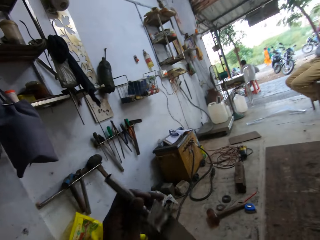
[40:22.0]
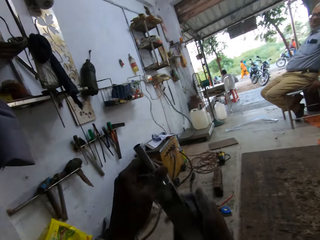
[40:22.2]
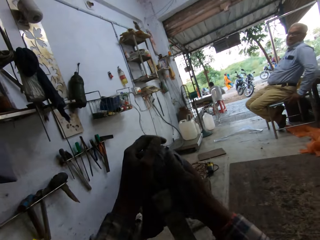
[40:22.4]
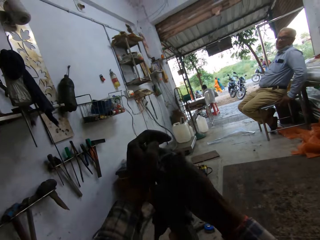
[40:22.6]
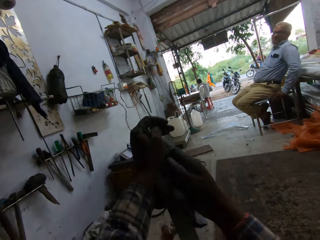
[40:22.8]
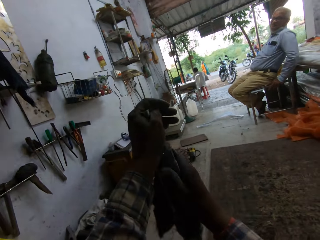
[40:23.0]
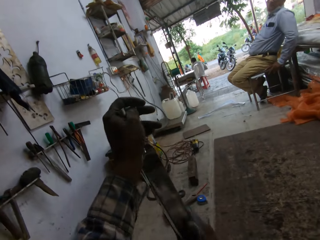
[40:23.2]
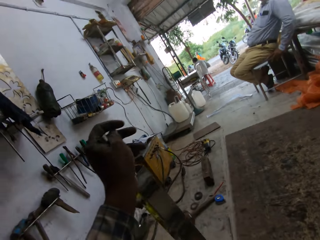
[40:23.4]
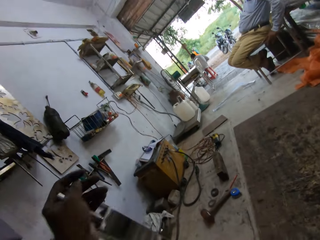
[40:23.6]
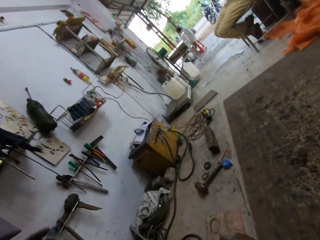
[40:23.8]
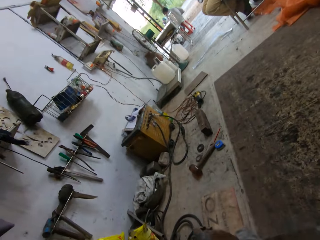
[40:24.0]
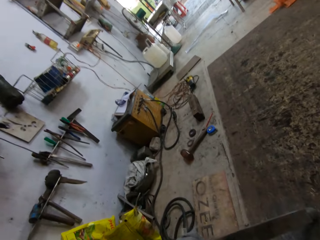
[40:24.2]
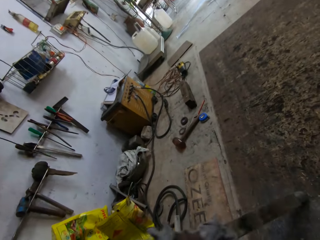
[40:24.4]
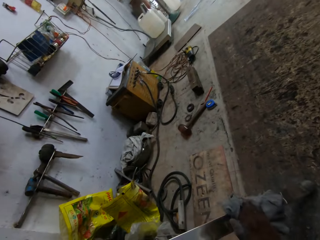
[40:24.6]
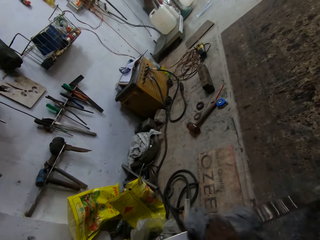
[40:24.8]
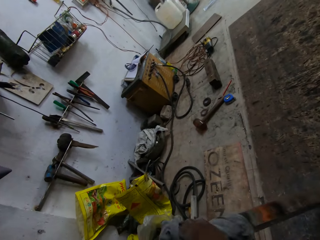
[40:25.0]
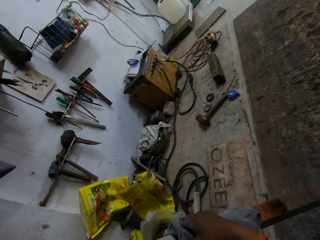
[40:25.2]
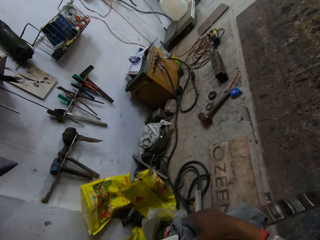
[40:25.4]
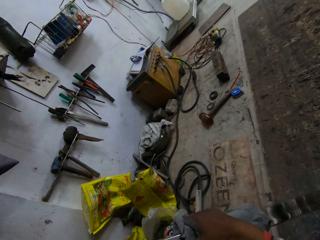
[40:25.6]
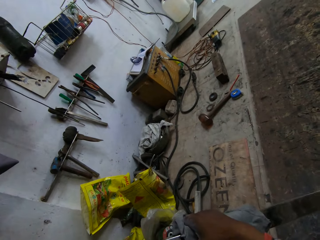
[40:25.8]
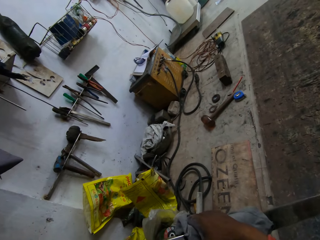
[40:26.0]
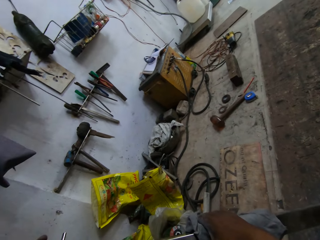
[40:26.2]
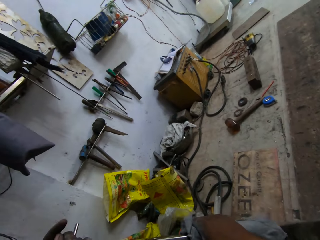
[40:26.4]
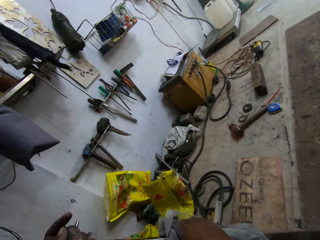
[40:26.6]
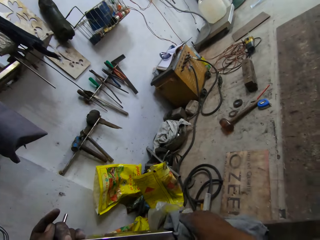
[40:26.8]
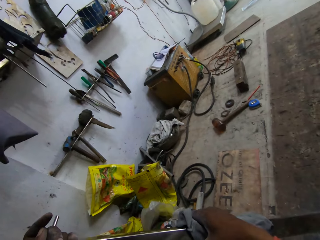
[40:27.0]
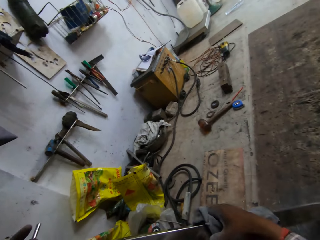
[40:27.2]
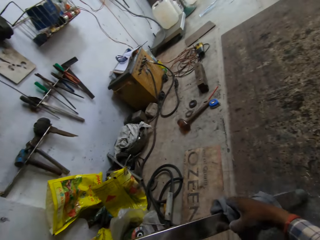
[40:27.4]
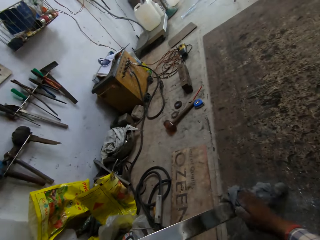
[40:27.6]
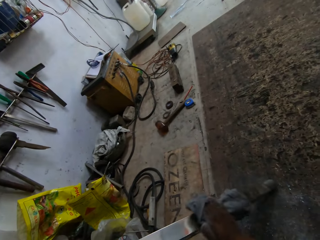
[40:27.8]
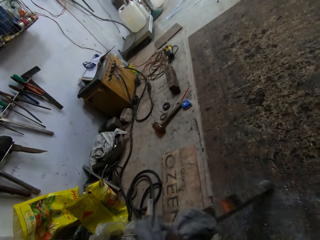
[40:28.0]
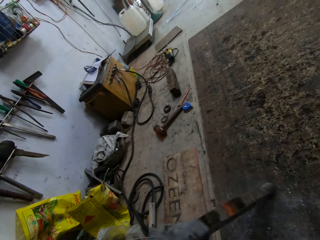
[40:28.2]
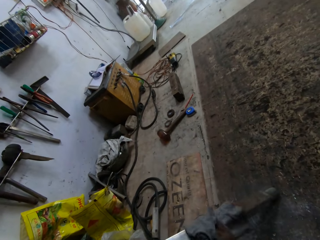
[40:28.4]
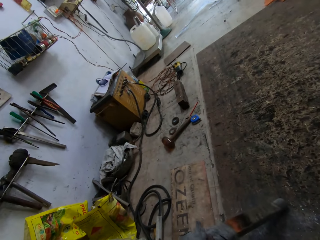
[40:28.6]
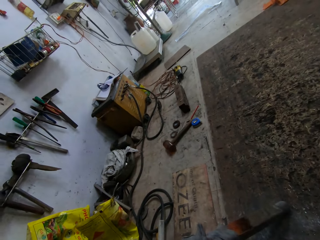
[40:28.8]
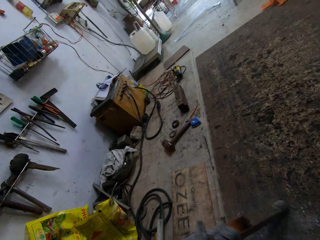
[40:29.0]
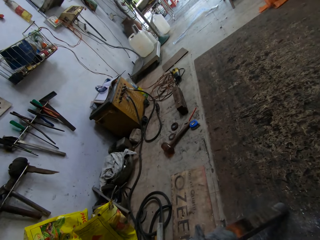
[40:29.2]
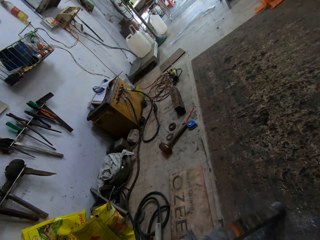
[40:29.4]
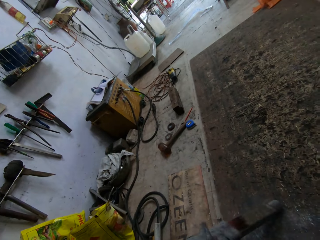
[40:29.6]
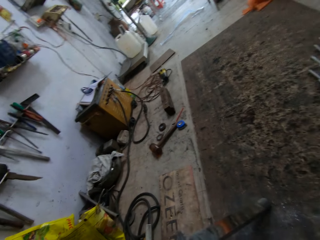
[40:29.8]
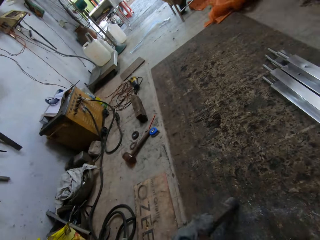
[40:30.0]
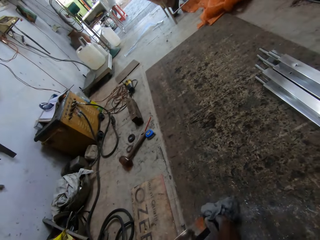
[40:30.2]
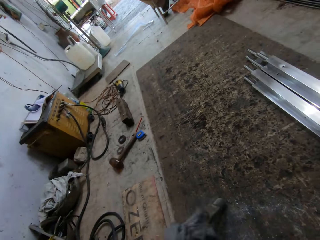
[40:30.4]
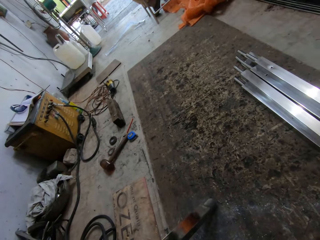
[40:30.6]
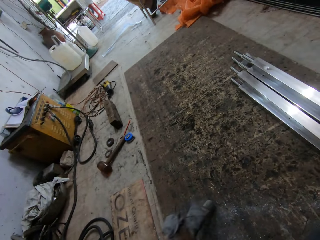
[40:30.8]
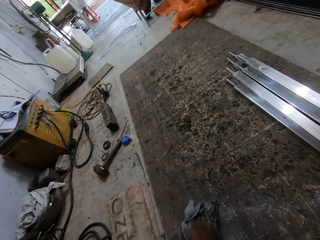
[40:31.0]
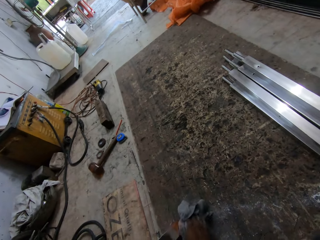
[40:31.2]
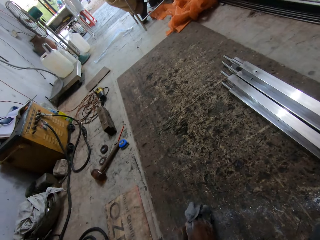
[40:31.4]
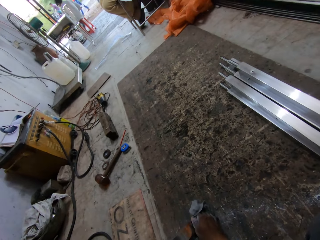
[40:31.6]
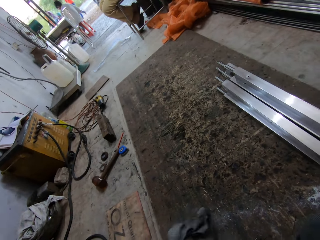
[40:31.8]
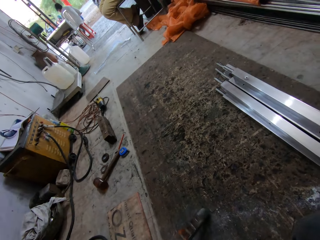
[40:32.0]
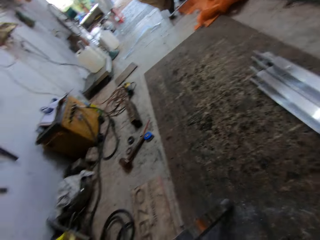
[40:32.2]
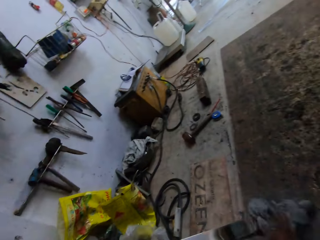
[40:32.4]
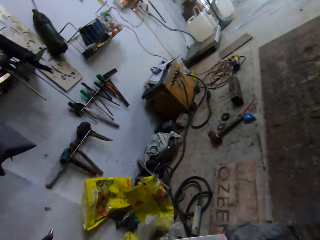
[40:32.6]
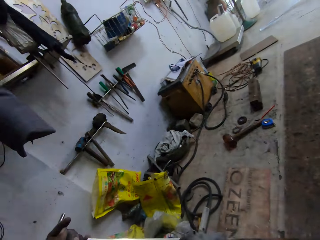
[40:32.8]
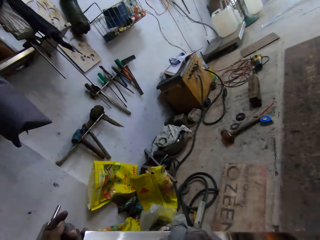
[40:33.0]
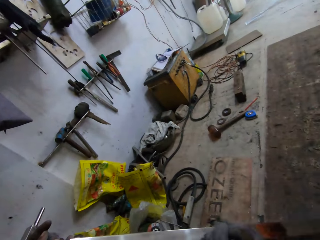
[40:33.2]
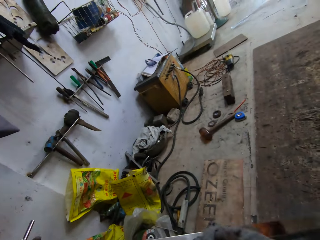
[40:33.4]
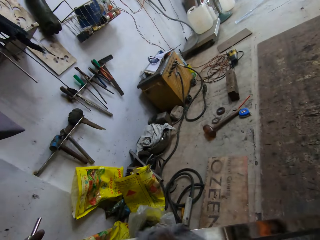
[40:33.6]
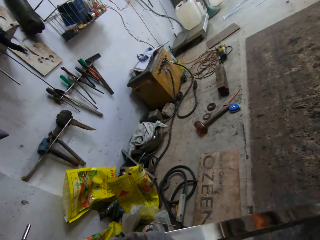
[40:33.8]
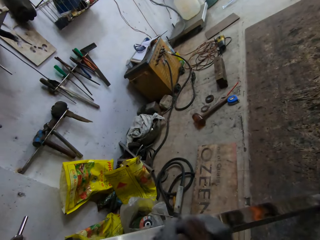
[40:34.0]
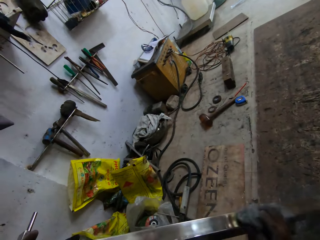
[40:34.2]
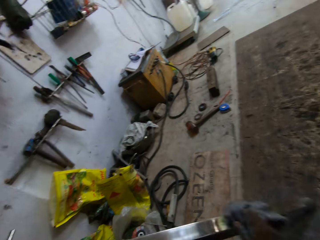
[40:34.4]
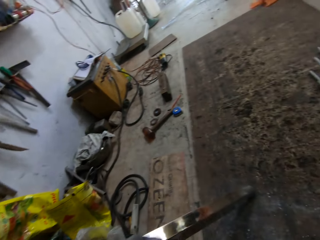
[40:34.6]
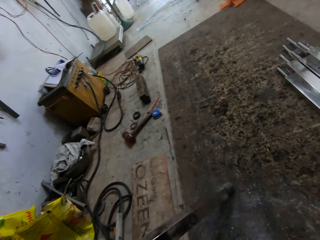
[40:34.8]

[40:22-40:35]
The camera wearer wipes the metal with a towel. They wipe the metal with the towel again.

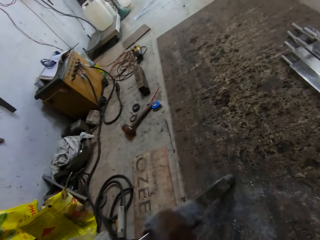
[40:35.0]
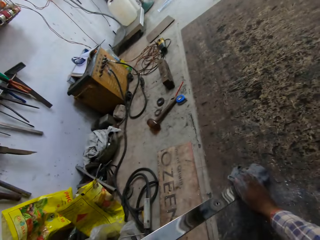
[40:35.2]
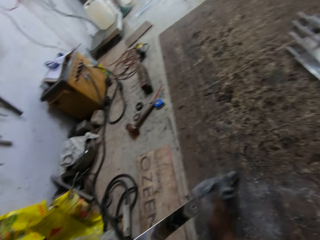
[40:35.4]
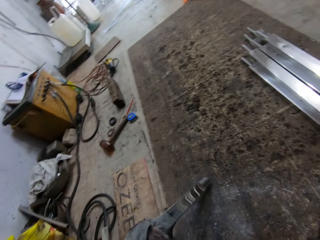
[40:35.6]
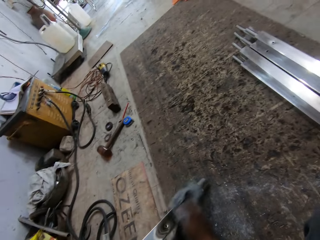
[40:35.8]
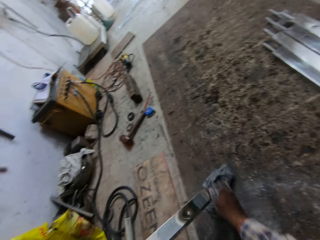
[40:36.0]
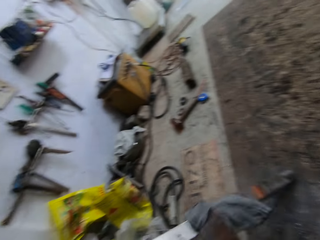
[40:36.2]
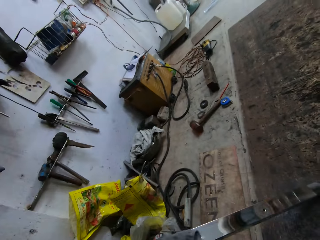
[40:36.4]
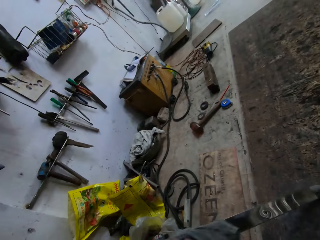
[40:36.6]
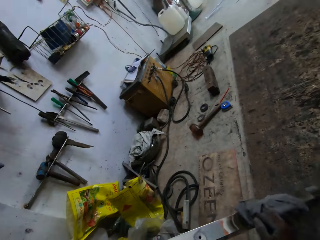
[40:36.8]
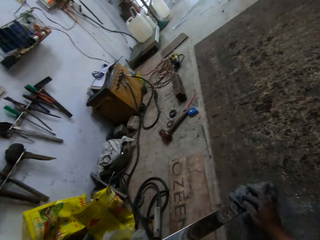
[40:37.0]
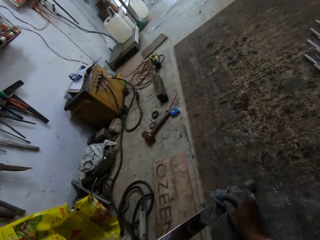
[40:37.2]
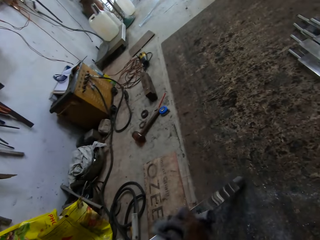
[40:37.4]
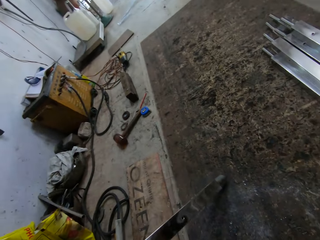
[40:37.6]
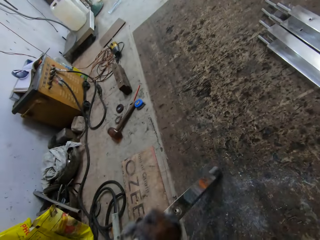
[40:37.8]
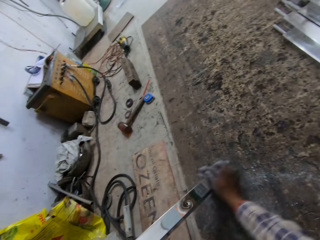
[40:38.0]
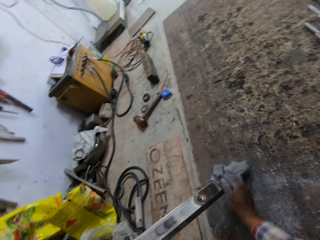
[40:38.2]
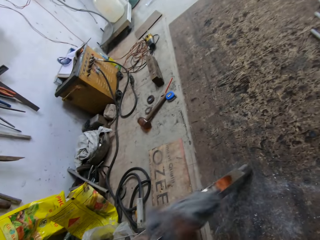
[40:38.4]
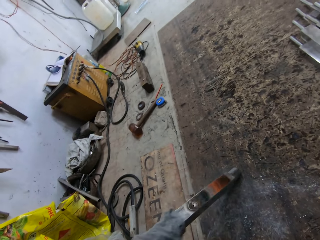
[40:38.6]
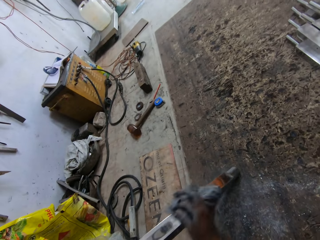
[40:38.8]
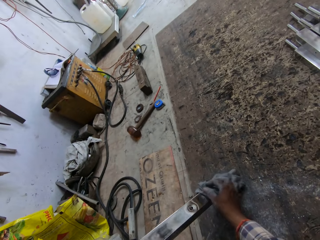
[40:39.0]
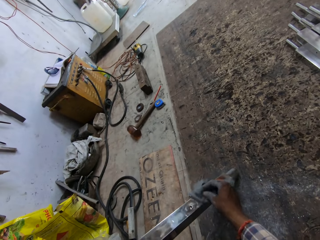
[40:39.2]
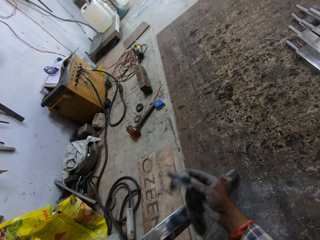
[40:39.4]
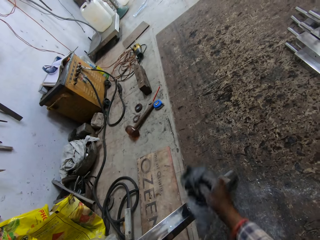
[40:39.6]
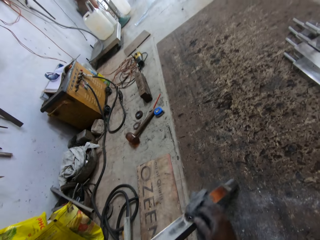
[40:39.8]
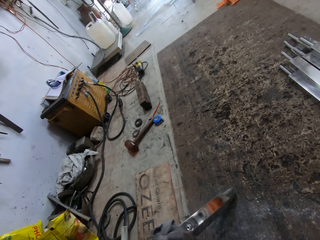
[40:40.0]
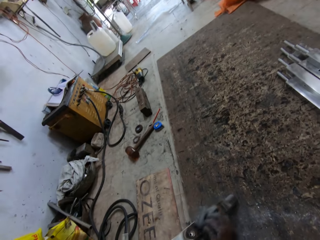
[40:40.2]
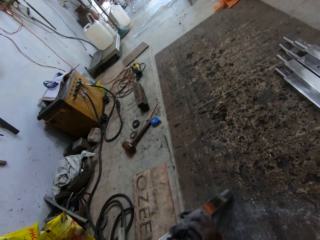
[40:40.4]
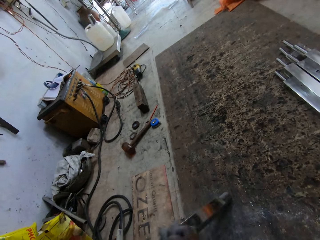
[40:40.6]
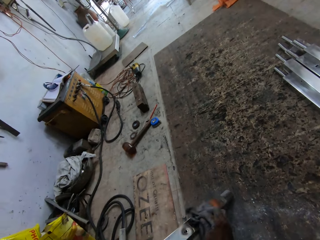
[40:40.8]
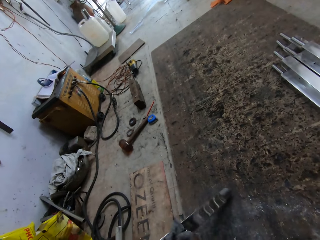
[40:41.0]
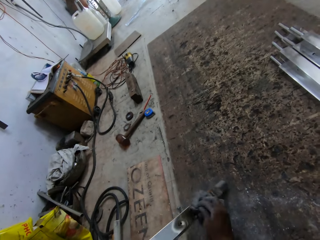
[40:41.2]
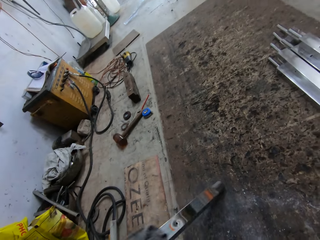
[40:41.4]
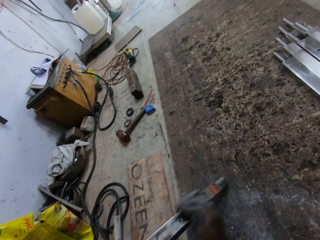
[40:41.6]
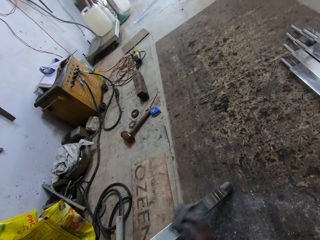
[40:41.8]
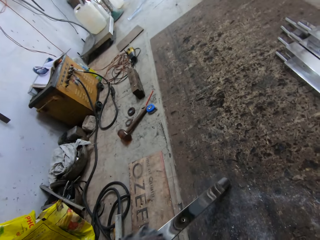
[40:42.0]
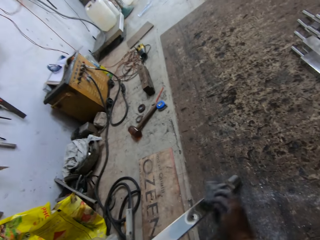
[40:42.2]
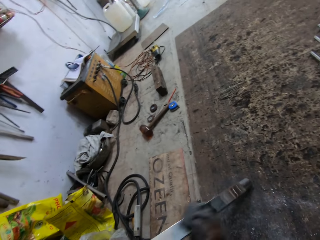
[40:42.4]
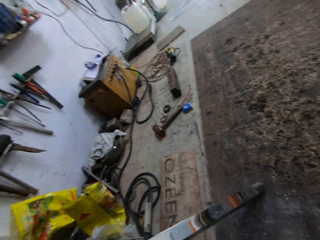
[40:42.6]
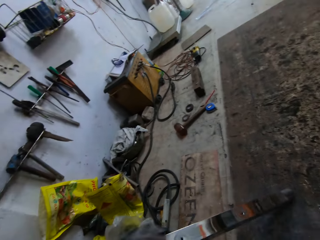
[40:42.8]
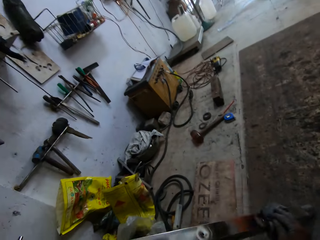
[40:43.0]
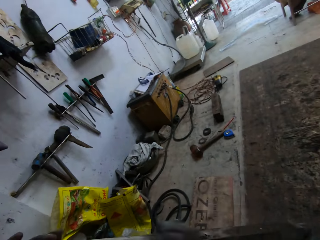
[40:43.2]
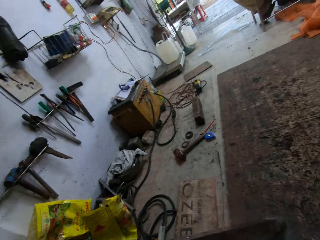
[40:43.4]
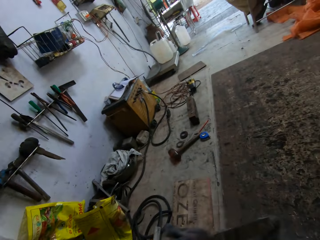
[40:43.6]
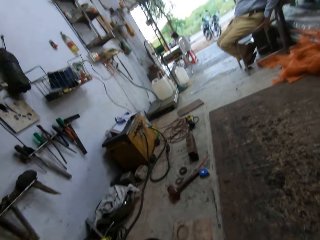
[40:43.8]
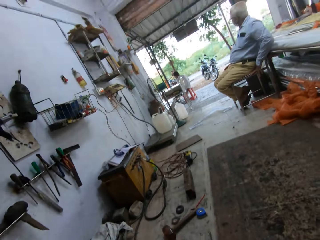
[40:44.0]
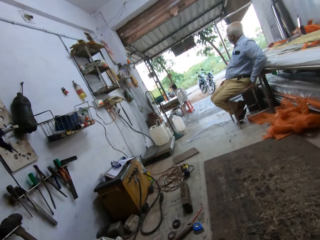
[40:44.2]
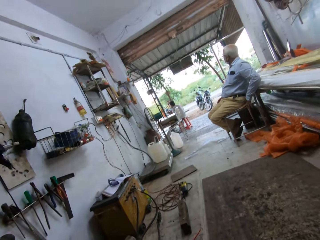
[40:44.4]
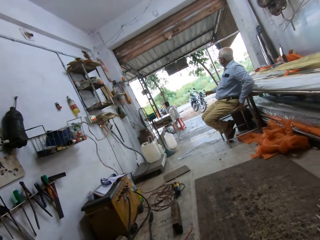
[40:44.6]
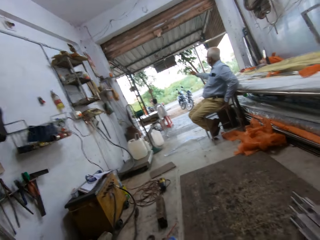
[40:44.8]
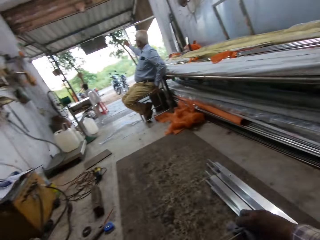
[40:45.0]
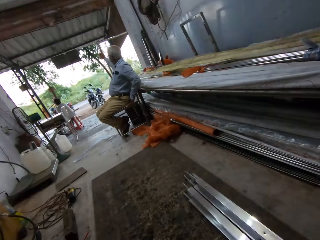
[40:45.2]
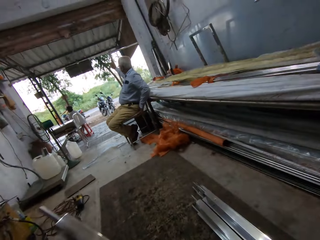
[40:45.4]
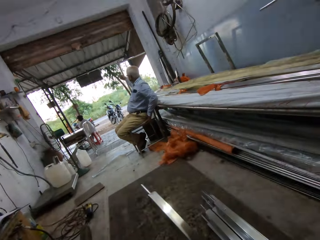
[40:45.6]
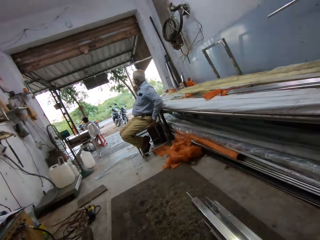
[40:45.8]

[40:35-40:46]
The camera wearer wipes the metal with a towel. They wipe the metal with the towel again. The man converses with a woman.
